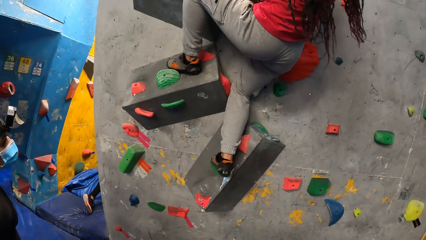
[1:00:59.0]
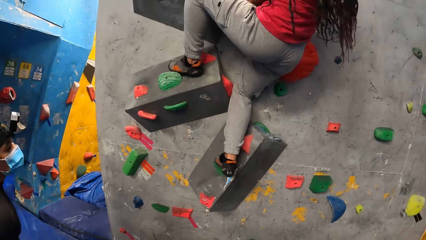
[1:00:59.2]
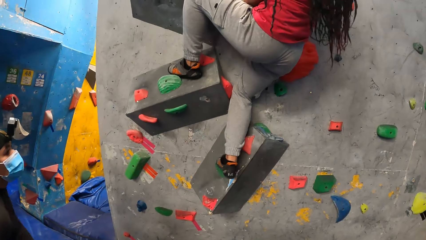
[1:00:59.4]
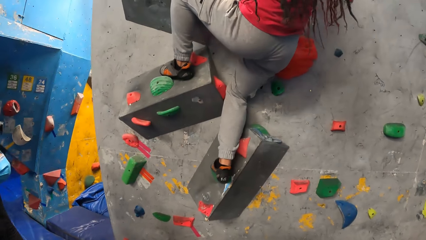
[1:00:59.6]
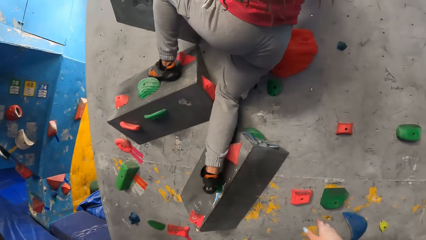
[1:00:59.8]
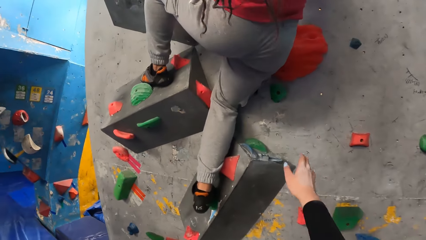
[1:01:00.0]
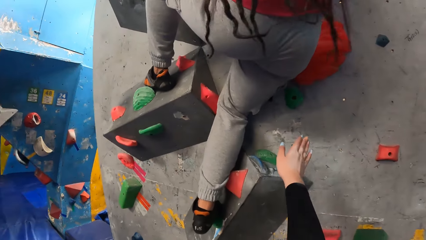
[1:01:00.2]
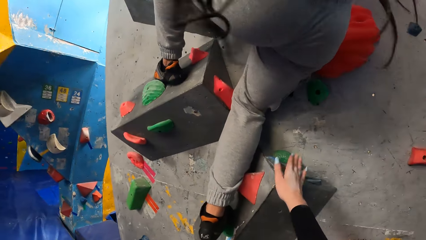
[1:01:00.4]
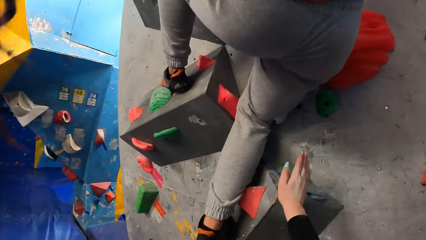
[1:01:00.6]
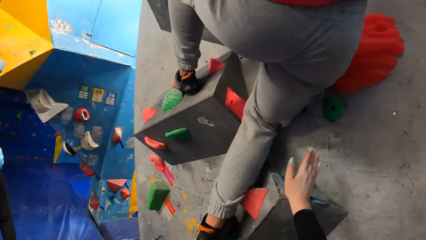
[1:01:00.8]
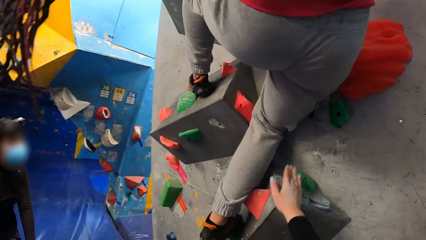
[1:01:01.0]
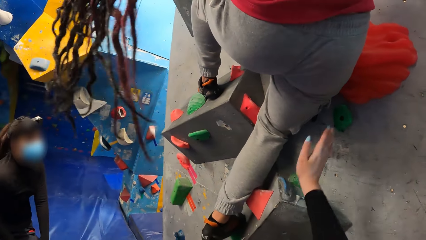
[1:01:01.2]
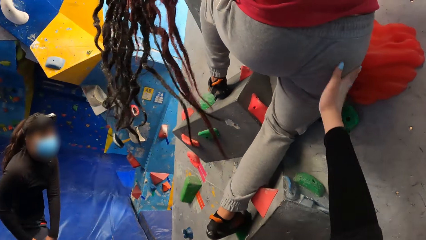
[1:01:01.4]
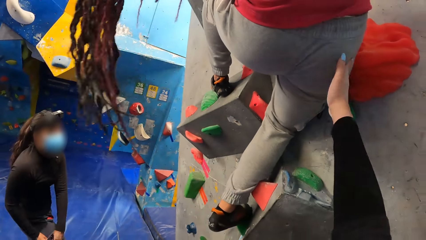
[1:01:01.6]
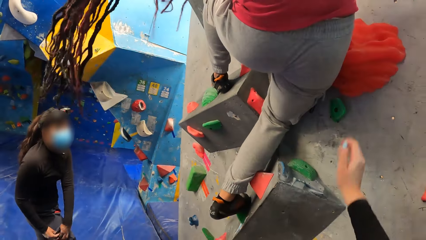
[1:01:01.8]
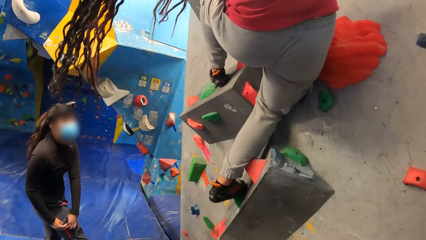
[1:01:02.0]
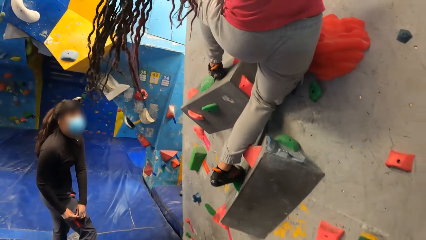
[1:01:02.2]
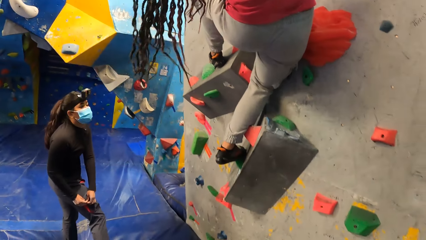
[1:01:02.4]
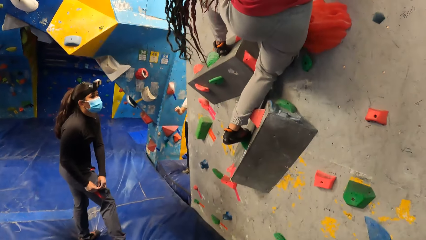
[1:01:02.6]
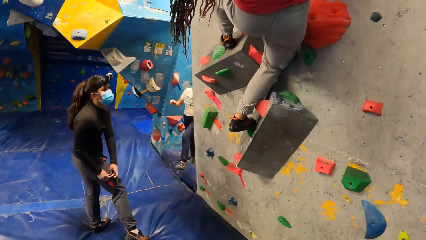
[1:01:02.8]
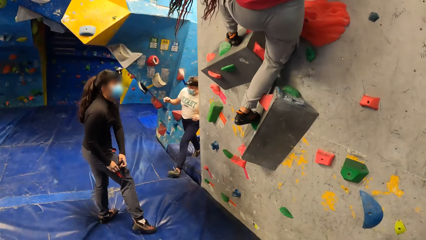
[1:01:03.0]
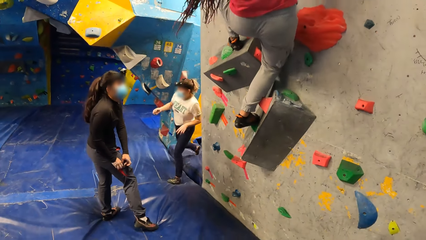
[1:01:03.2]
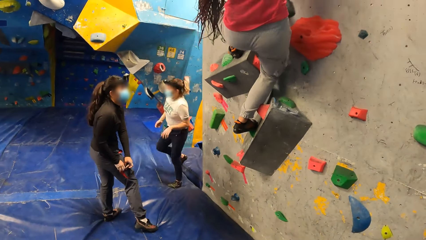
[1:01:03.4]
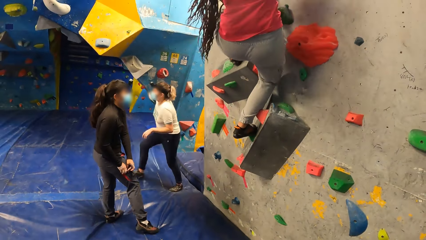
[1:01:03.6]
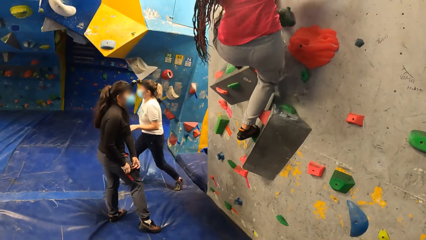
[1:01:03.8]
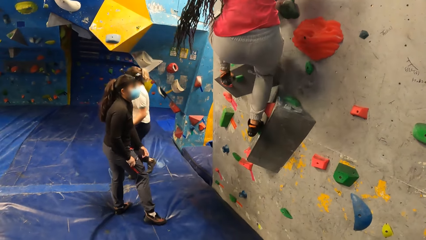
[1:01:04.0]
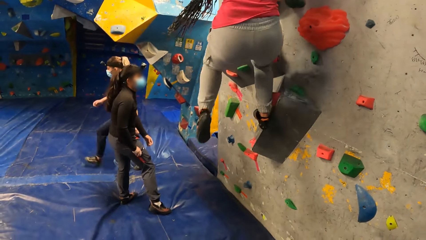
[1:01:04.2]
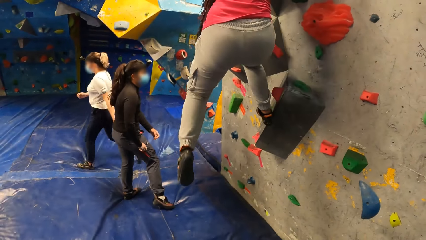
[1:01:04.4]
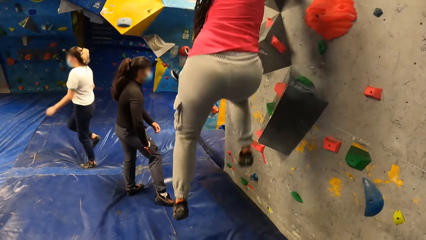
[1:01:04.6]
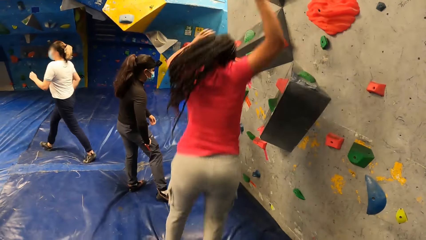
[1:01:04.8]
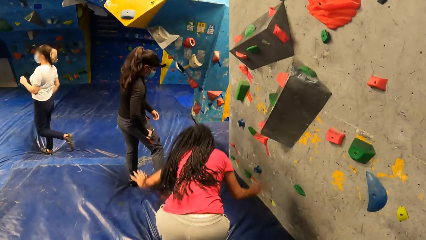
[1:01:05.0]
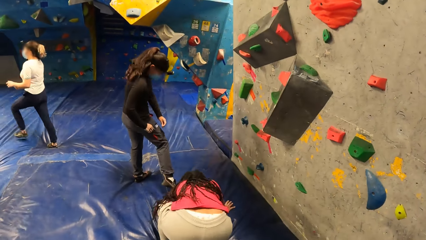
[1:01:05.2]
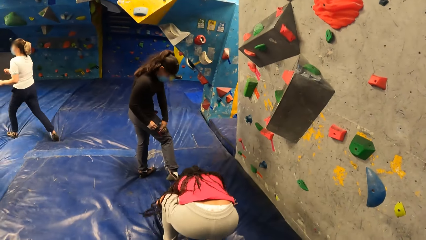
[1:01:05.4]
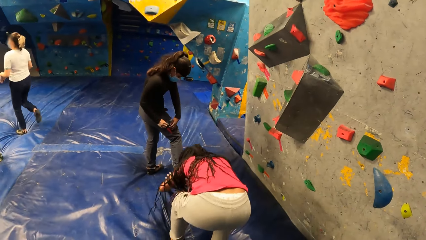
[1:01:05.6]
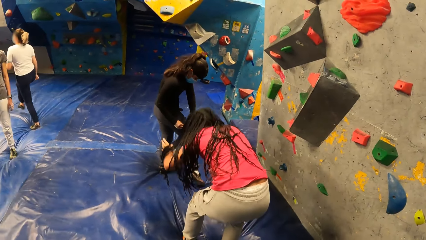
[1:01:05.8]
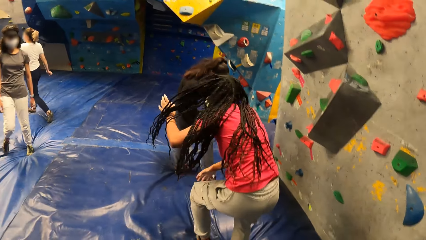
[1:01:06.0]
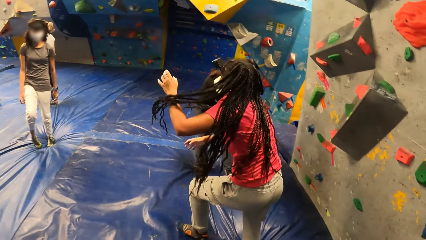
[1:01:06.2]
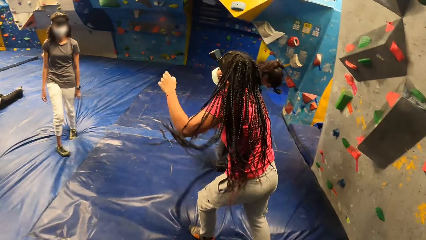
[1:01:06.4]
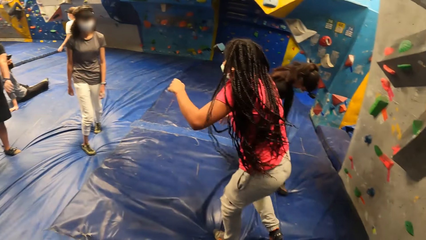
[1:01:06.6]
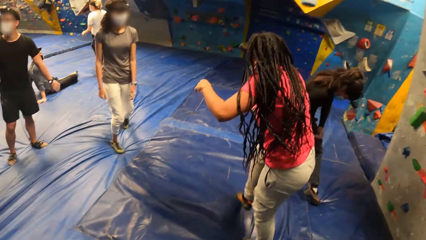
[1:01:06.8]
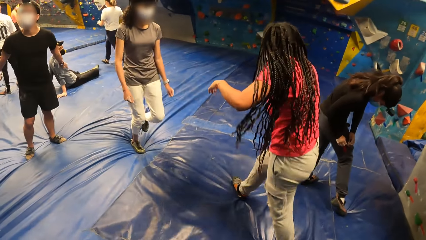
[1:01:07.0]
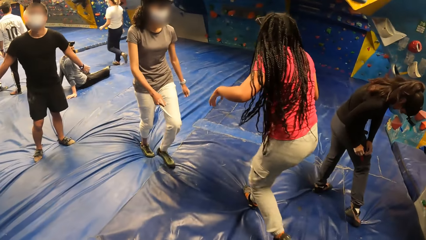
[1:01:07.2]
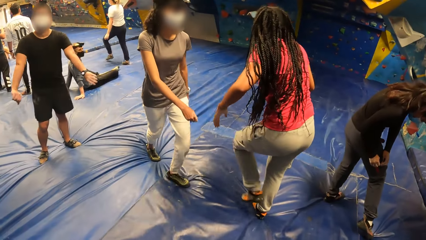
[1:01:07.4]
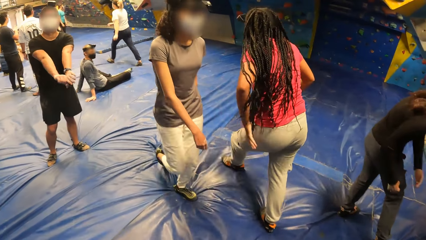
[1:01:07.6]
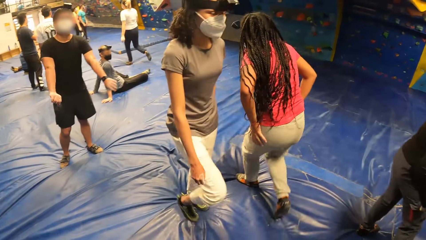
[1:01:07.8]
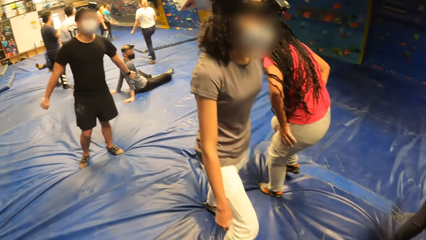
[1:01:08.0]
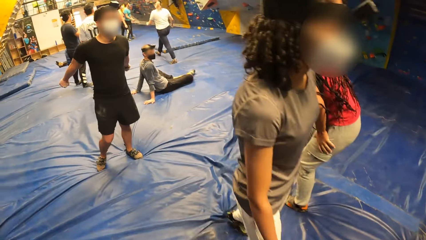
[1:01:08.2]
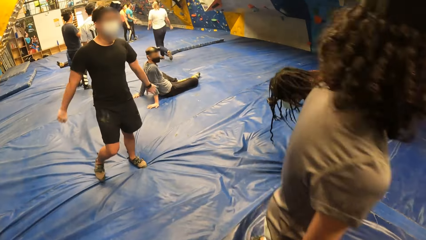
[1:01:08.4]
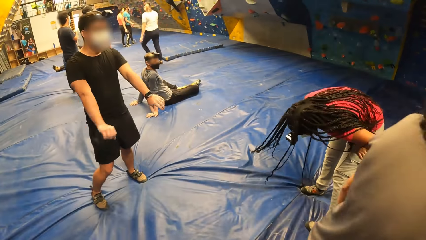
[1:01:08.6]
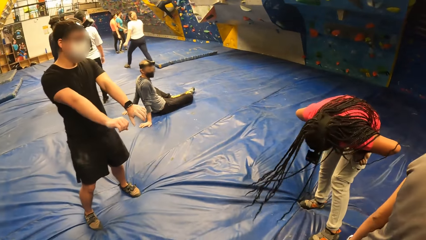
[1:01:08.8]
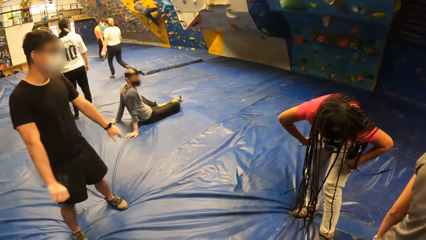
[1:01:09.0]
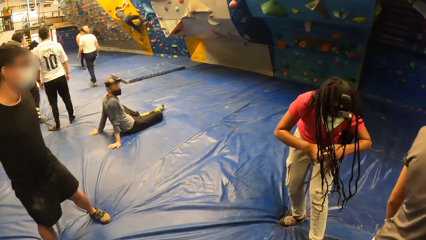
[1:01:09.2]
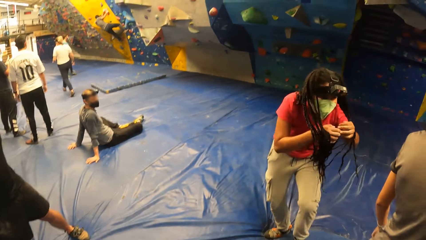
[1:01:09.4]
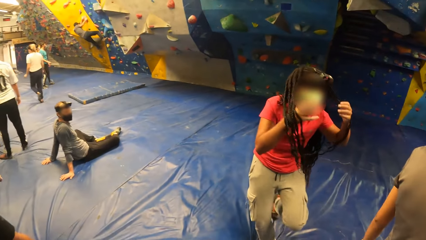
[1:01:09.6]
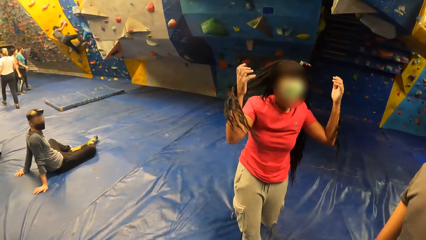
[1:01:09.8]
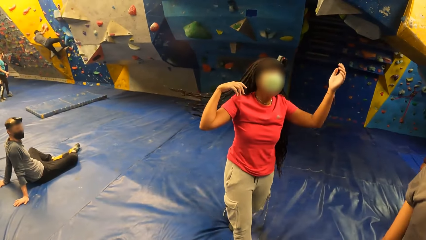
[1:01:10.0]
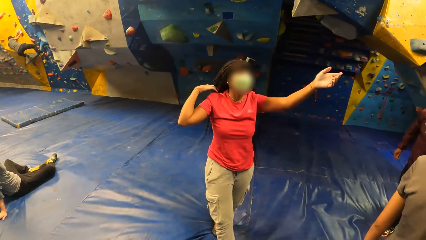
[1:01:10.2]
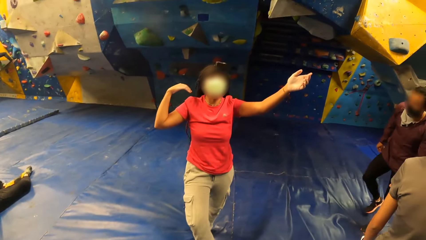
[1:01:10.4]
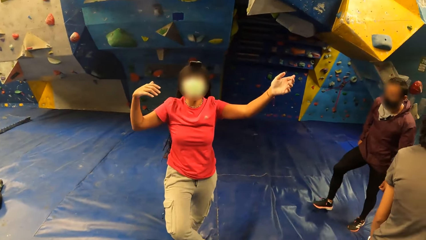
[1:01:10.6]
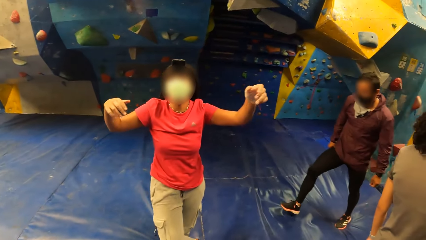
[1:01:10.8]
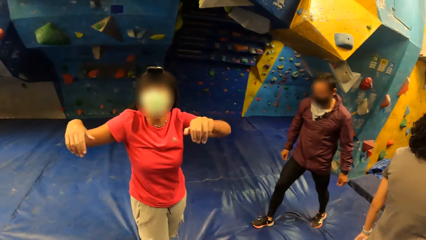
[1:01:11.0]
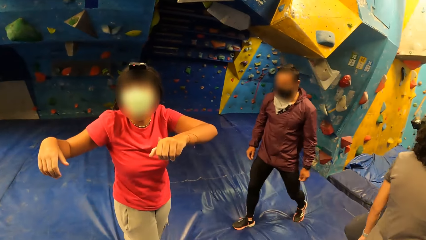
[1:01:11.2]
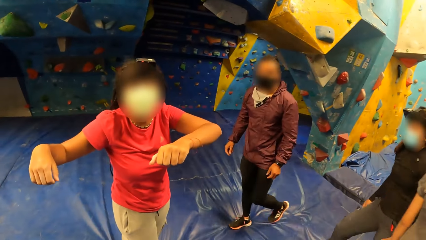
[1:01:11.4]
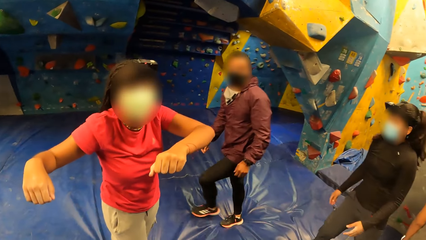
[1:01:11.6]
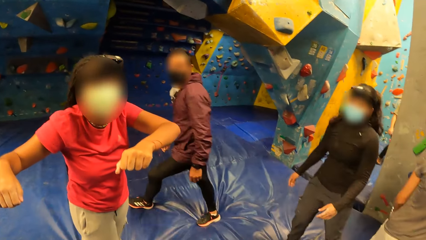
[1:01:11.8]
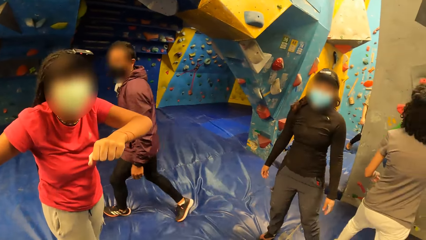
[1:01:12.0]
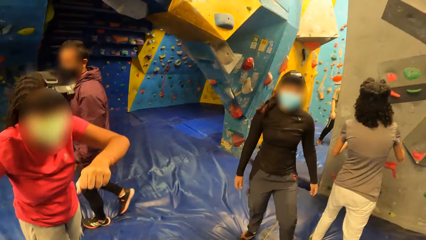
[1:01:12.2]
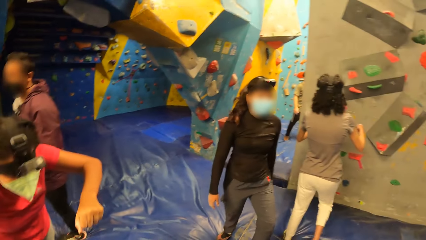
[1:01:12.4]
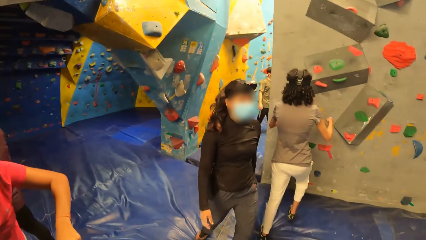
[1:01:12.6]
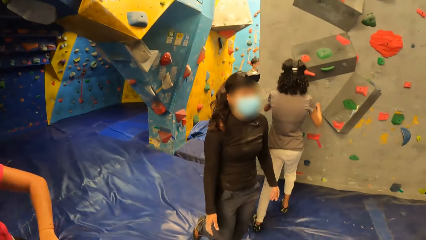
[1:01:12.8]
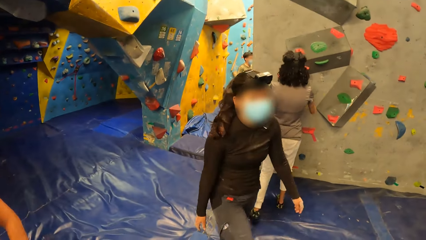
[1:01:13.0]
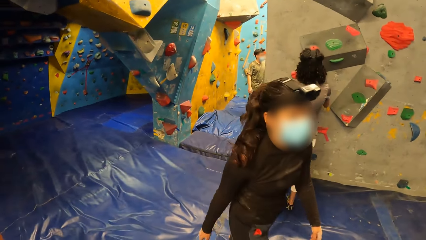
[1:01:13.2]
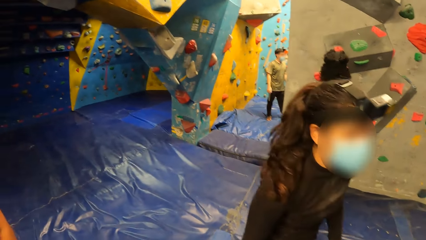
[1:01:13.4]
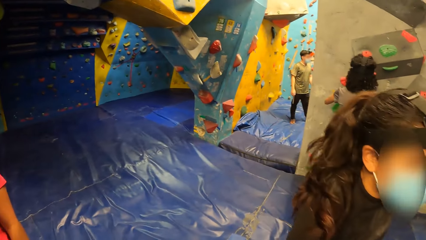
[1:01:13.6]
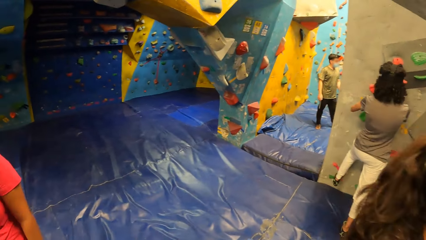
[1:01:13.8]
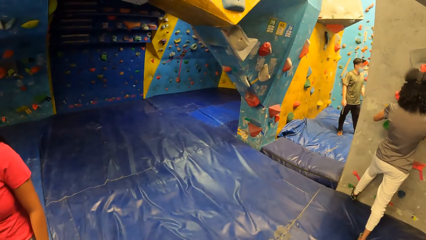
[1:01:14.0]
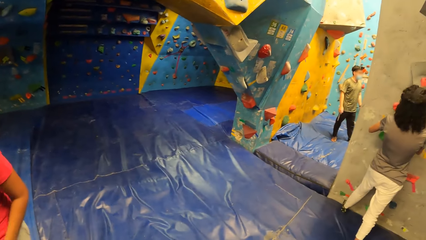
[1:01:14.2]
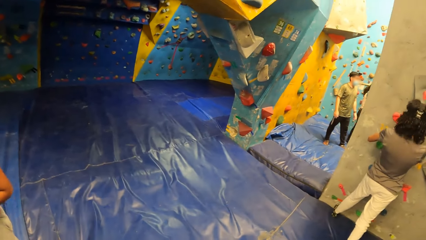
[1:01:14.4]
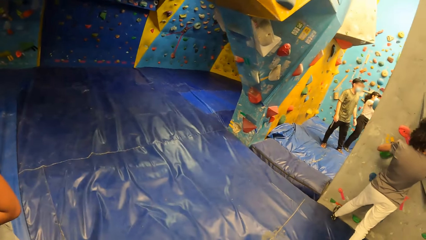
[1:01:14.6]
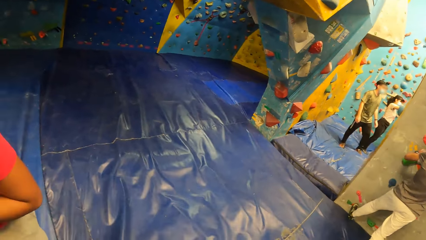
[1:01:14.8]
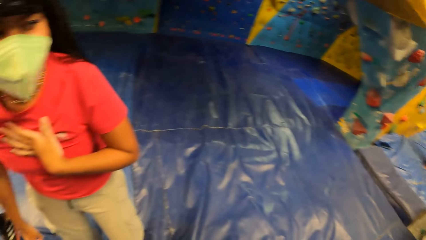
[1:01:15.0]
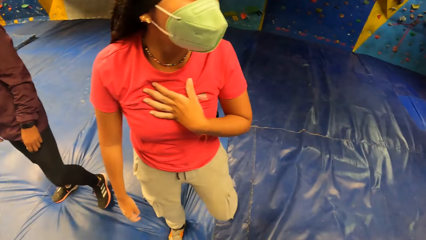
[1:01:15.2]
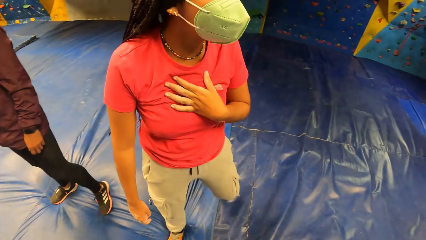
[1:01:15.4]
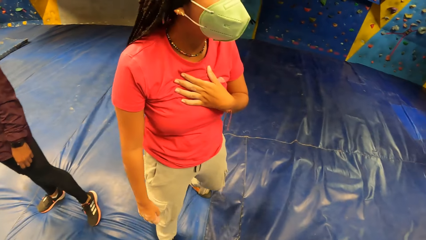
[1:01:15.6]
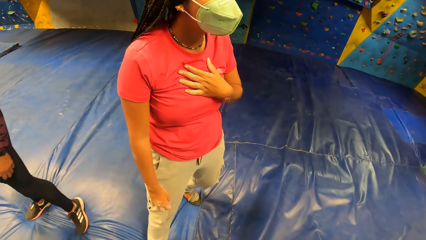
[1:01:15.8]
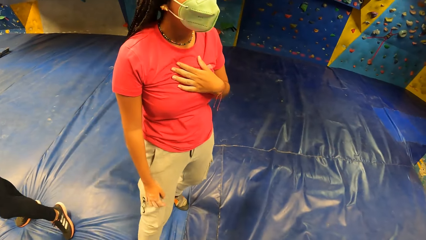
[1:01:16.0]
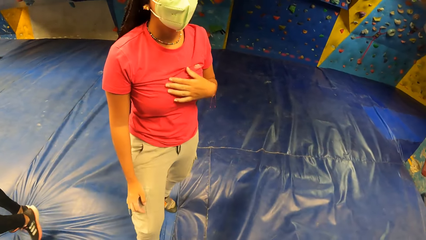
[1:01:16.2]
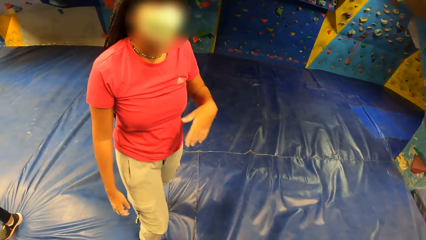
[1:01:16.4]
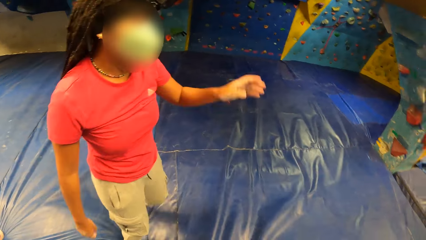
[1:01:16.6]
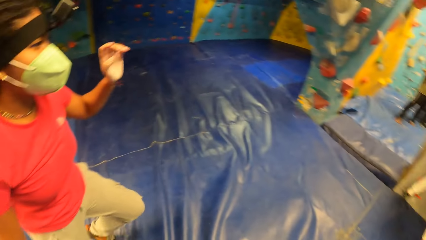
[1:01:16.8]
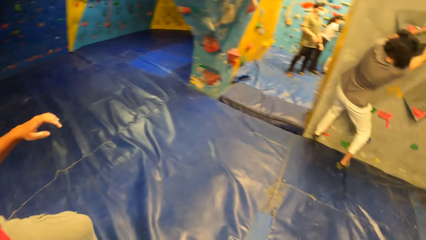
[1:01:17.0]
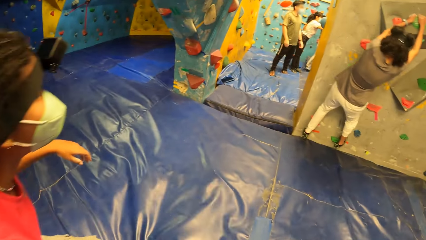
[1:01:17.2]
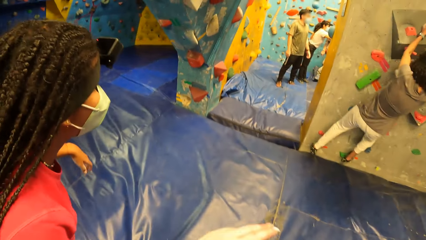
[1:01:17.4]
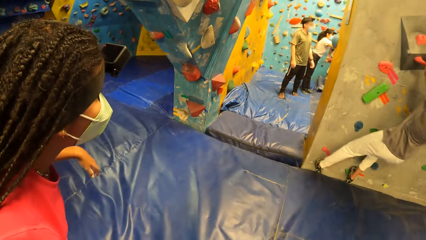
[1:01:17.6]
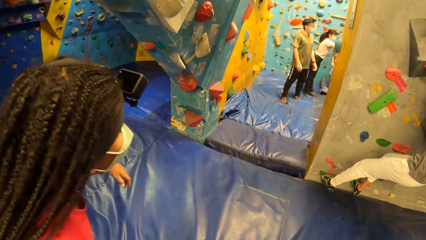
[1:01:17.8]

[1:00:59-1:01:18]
The camera wearer touches a hand hold on the wall with her right hand. She taps a woman by the lap with her right hand. The woman jumps down from the wall. The camera wearer walks. She interacts with the woman.
